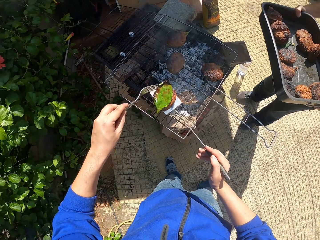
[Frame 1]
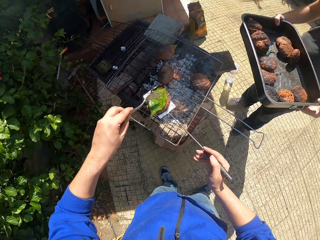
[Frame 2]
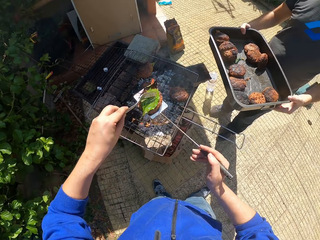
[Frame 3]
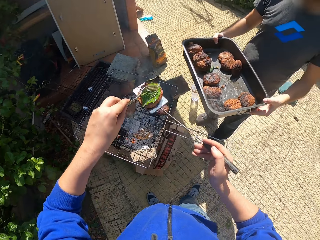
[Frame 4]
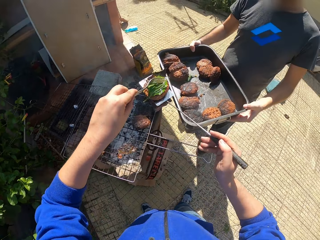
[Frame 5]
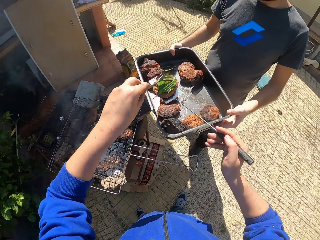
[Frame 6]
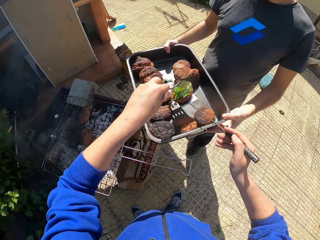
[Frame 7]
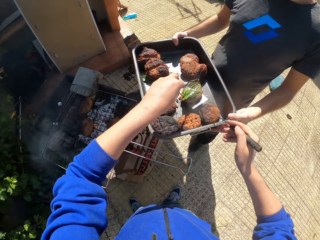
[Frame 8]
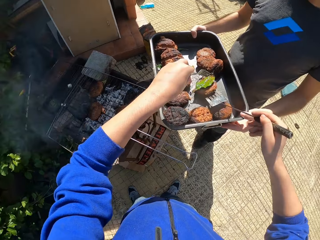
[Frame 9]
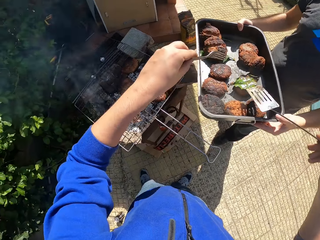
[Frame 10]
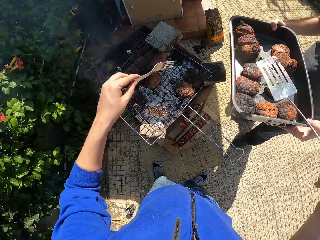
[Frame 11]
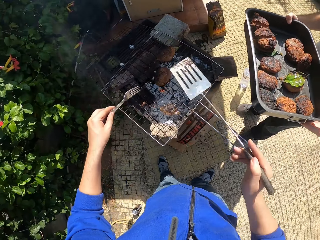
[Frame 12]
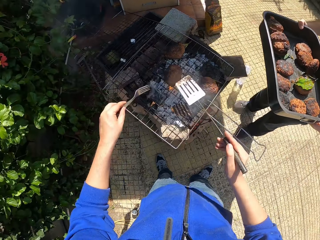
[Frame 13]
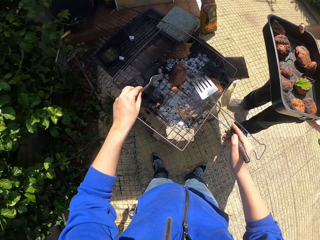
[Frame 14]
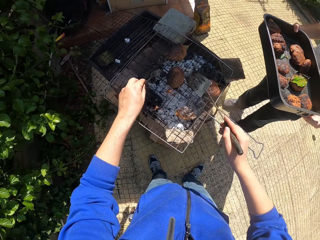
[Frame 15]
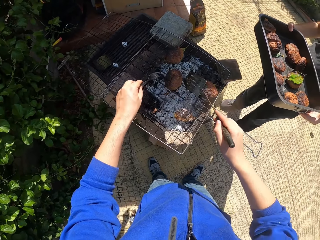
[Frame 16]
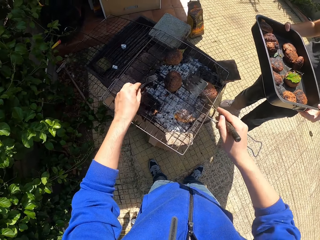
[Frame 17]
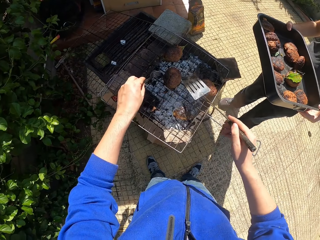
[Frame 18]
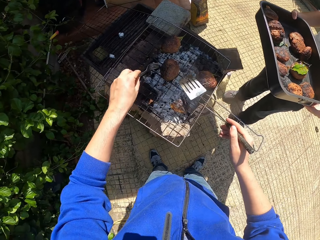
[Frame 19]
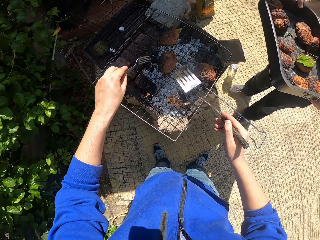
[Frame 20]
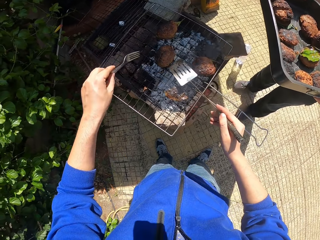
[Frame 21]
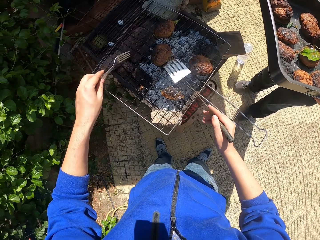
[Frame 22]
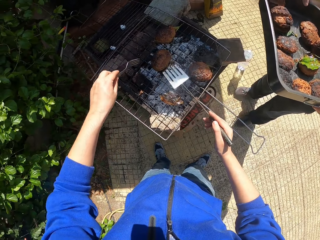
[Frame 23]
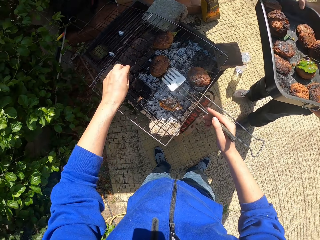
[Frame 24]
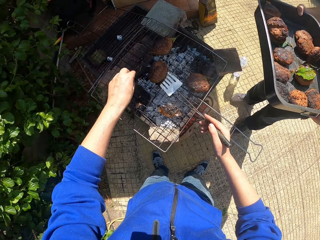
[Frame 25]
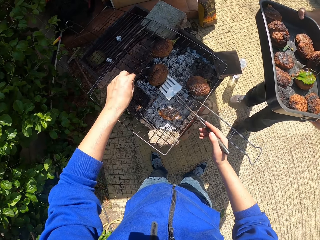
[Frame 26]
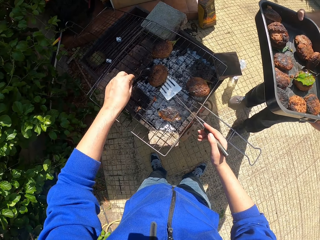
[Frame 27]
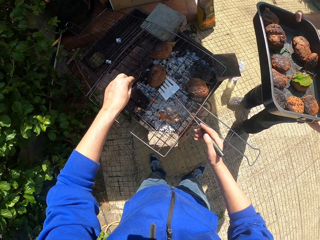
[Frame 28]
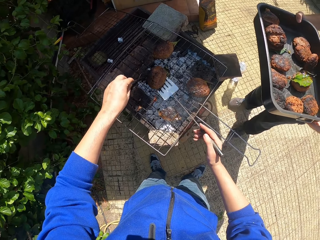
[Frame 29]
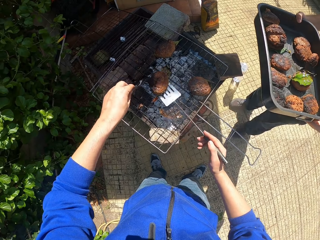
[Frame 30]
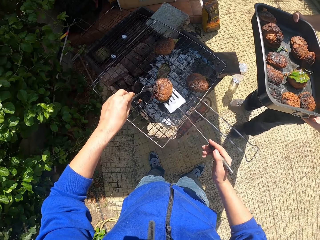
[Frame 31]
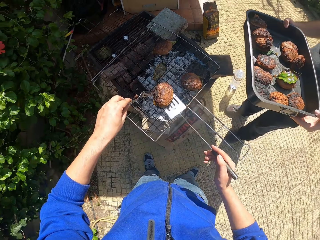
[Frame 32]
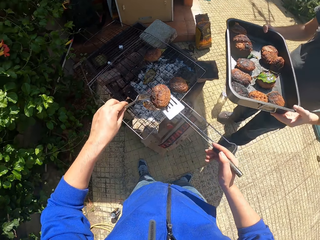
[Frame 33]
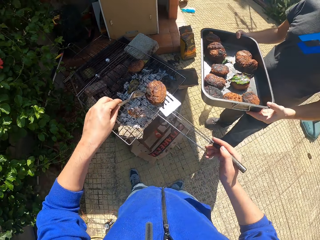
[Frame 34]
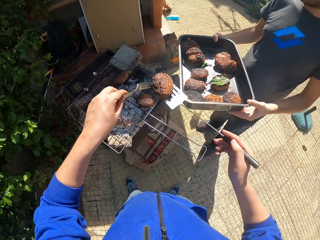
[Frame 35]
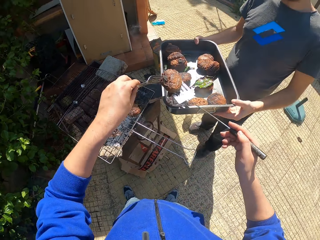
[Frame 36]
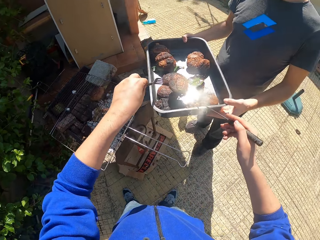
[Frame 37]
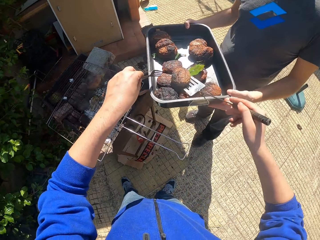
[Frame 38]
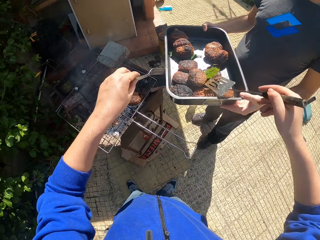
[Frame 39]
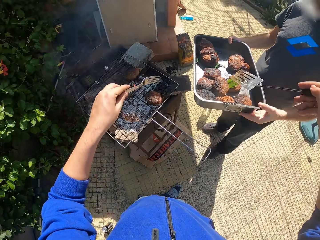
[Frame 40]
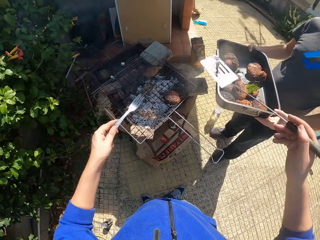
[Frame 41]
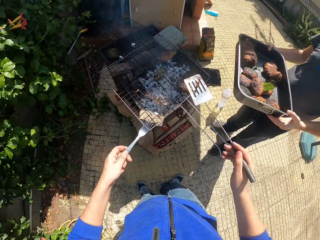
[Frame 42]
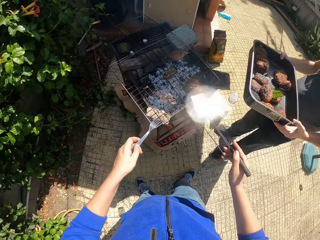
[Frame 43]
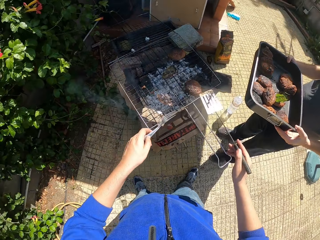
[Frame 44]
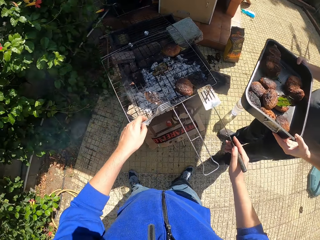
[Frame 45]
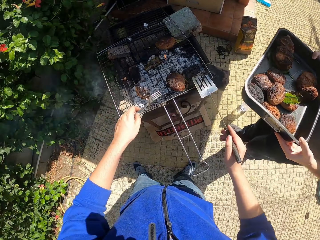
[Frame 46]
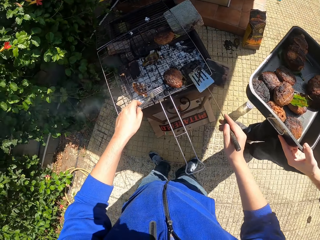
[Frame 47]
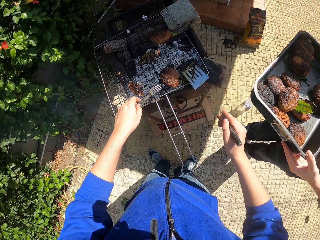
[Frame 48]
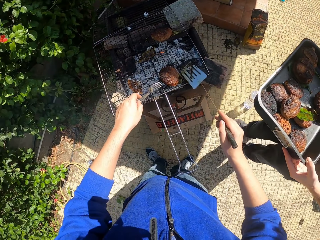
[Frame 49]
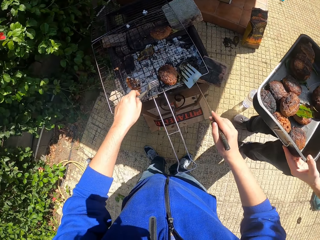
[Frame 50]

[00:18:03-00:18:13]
The camera wearer lifts the patty with the spatula in his right hand. He touches the patty with the fork in his left hand. He drops the patty into the tray. He slides the patty on the spatula in his right hand. He pushes the patty on the spatula with the fork in his left hand. He lifts the patty with the spatula in his right hand. He lifts the patty with the fork and spatula in his hands. He drops the patty into the tray.

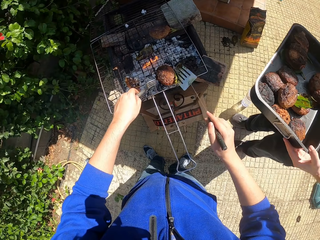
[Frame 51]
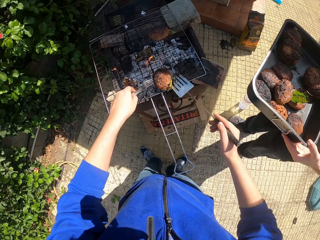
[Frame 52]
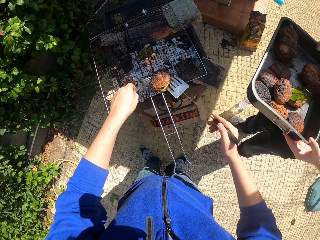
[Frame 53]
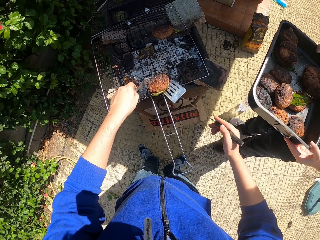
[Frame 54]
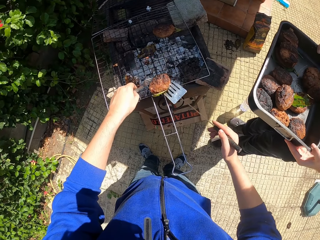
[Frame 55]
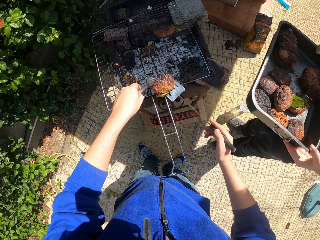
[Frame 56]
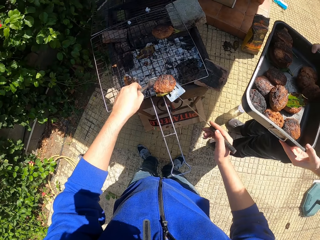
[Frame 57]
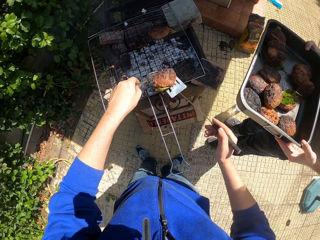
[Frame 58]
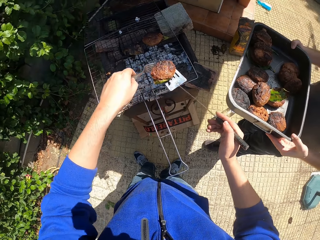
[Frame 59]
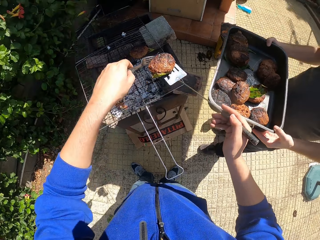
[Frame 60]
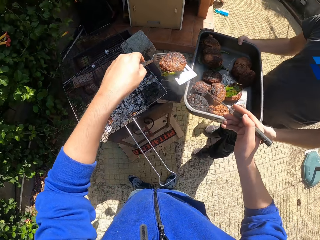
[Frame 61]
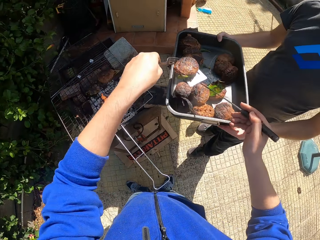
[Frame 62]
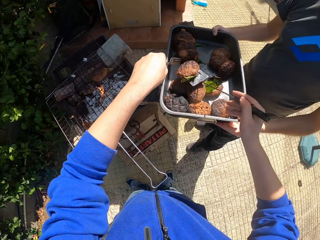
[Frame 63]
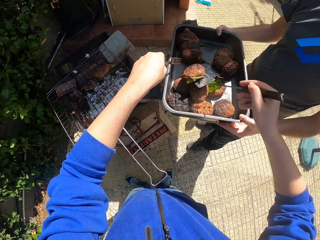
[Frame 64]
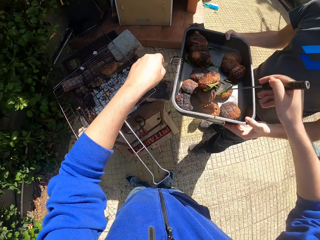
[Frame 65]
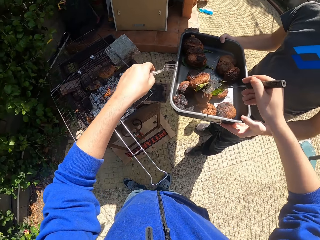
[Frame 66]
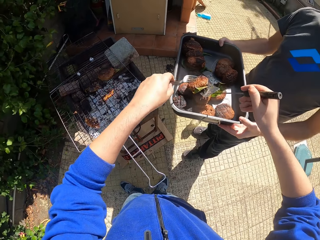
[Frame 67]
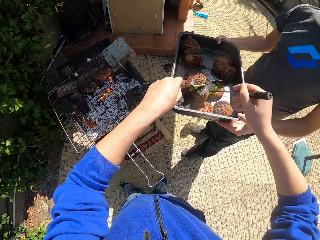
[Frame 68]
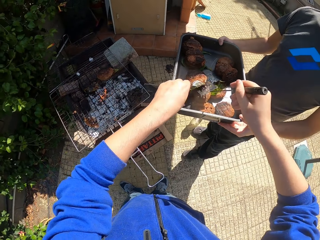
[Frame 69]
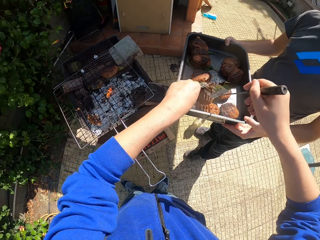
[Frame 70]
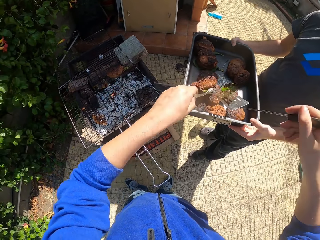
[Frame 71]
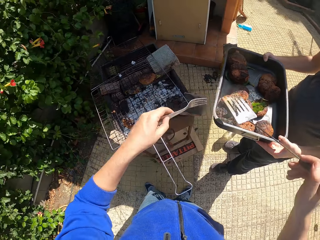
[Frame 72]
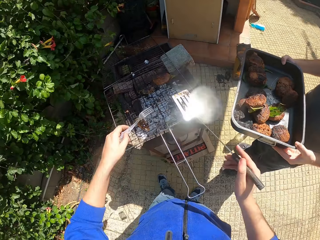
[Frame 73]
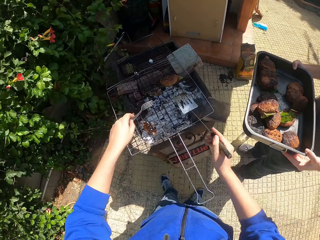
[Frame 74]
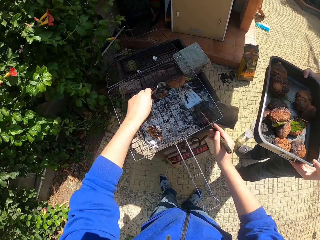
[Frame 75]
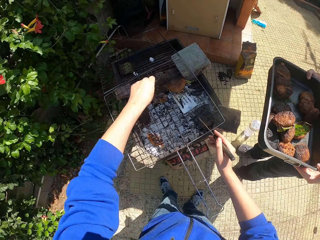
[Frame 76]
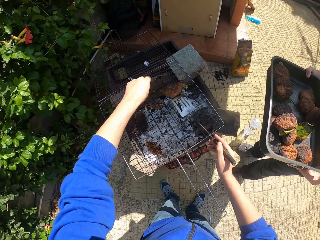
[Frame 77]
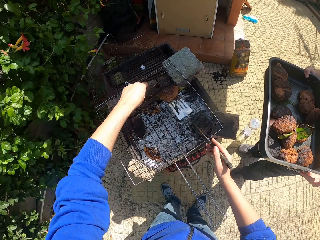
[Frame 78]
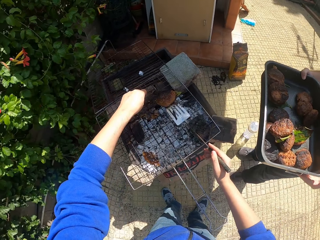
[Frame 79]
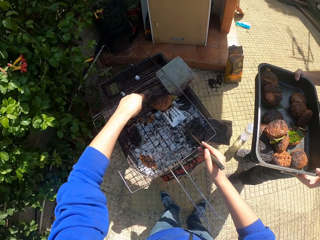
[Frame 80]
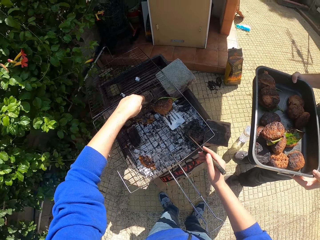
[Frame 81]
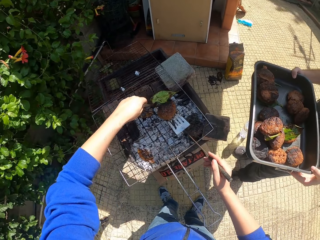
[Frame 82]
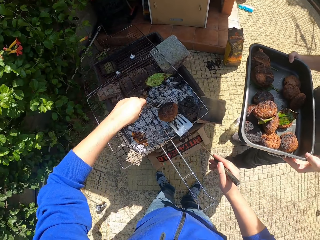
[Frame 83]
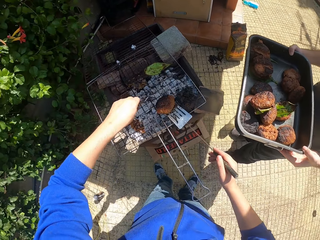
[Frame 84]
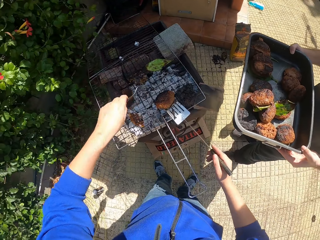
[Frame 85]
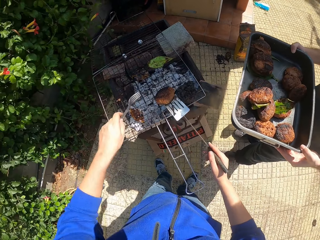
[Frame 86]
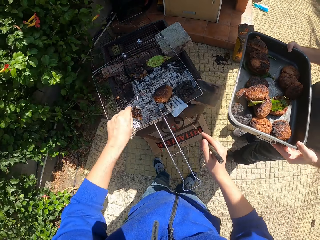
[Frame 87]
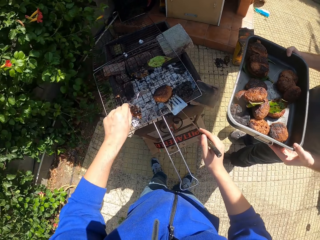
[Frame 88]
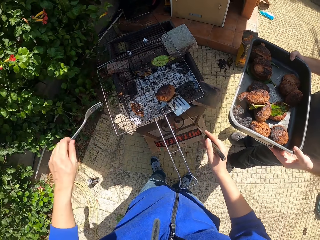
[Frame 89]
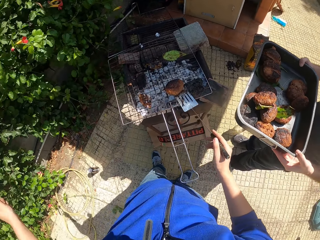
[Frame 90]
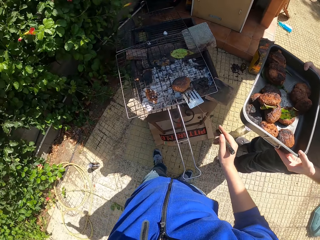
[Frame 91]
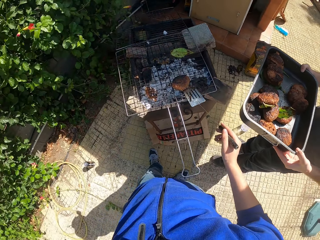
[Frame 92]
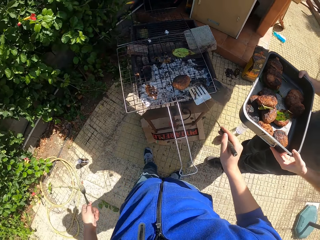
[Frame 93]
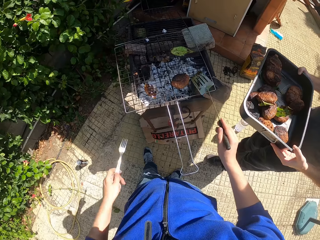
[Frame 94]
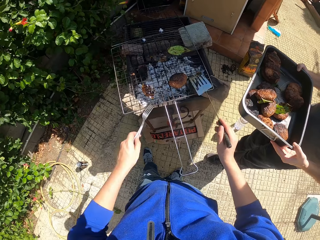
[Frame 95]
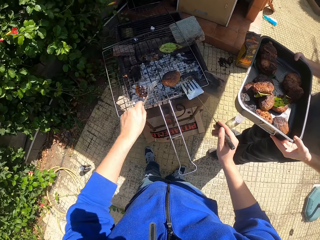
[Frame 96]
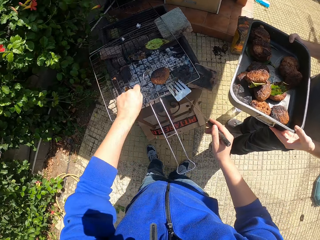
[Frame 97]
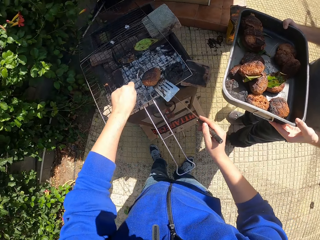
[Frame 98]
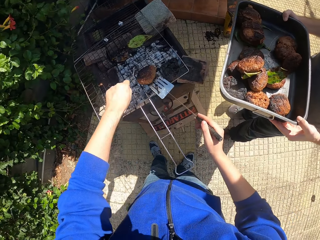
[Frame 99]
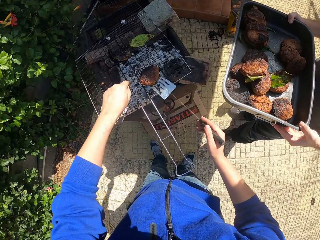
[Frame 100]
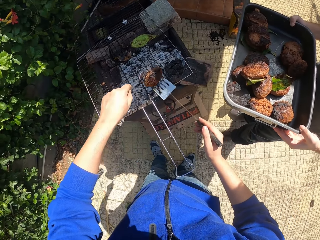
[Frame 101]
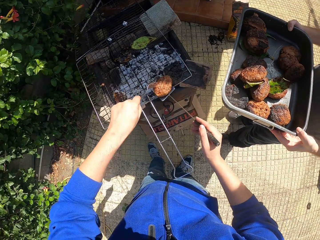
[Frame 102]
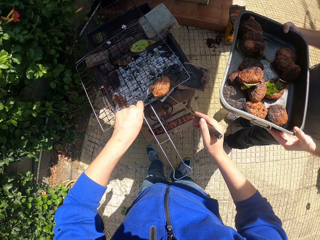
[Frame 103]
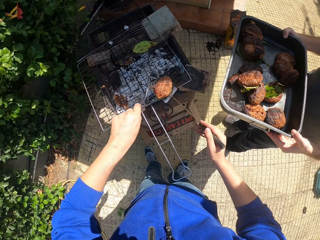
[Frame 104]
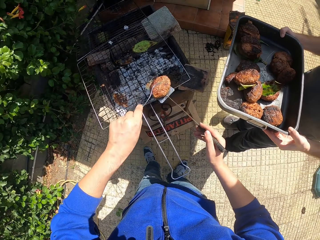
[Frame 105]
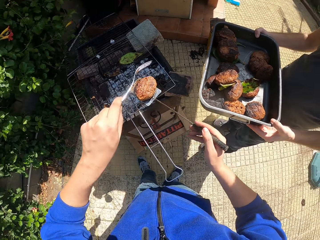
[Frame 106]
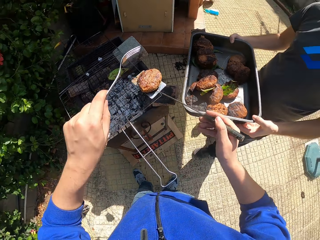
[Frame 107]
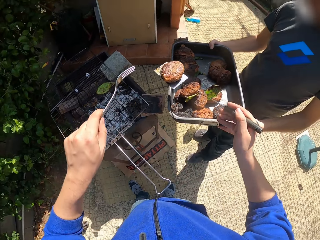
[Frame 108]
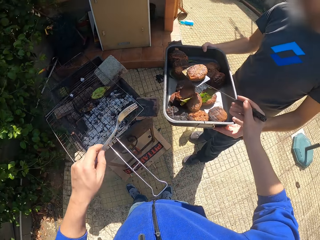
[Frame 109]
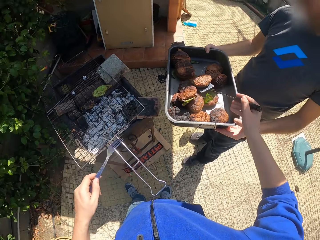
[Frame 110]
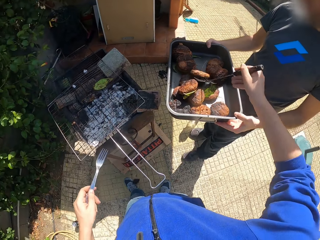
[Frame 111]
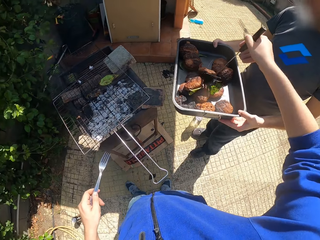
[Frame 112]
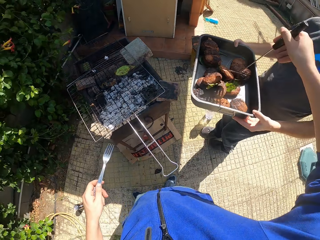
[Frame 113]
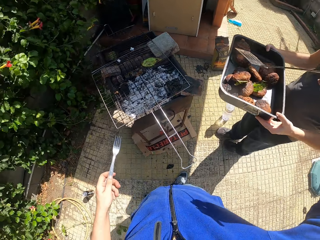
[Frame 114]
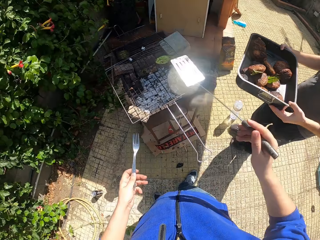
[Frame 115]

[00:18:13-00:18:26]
The camera wearer slides the patty on the spatula in his right hand. He pushes the patty on the spatula with the fork in his left hand. He lifts the patty with the spatula in his right hand. He places the bread in the tray. He pushes the chicken in the grilling spoon into the metallic tray in a man's hands with the fork in his left hand. He moves a piece of chicken on the barbecue smoker with the fork in his left hand and the grilling spoon in his right hand. He picks up the bread. He waves the fork in his left hand. He raises his hand. He places a piece of chicken with the fork in his left hand into the grilling spoon in his right hand. He picks up the bread and flips the bread. He places the chicken on the grilling spoon in the metallic tray in the man's hands. He carries the bread.
